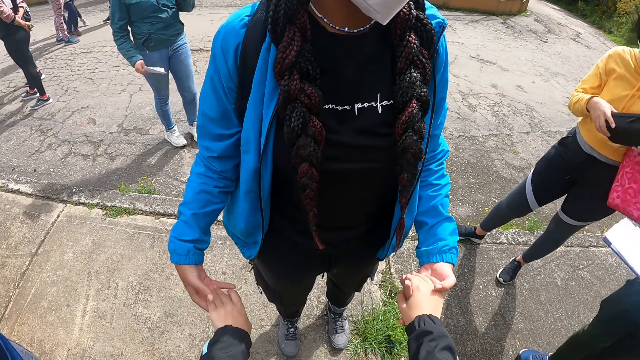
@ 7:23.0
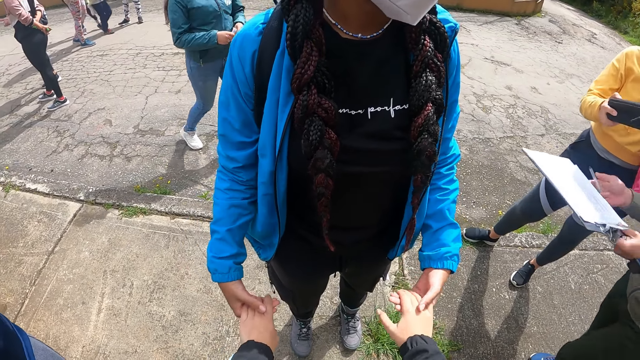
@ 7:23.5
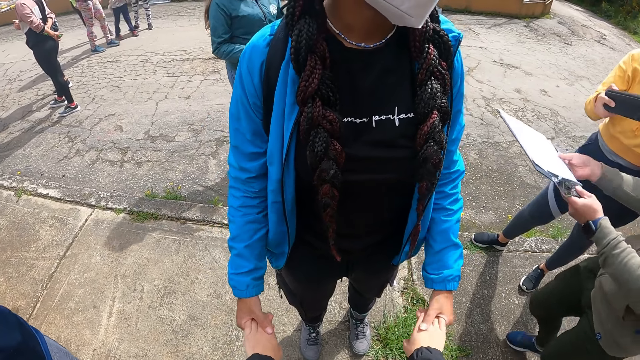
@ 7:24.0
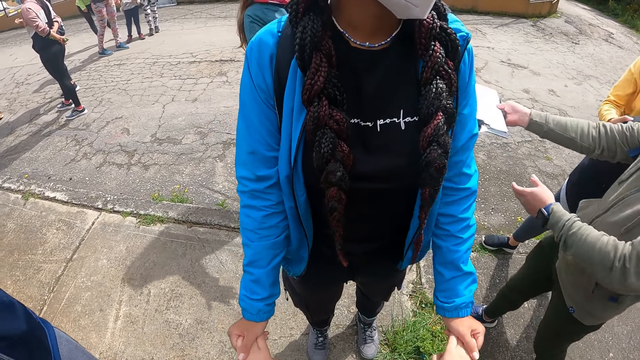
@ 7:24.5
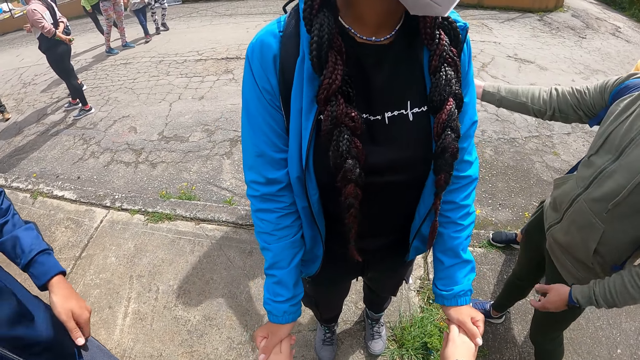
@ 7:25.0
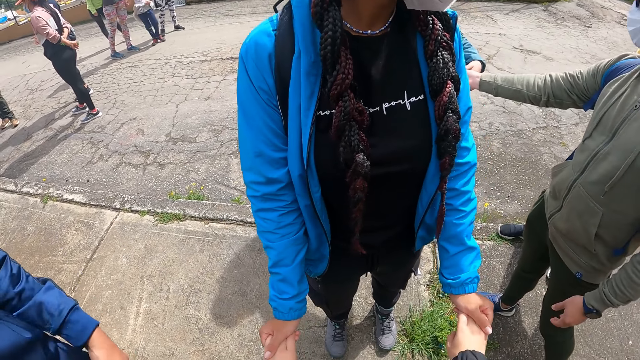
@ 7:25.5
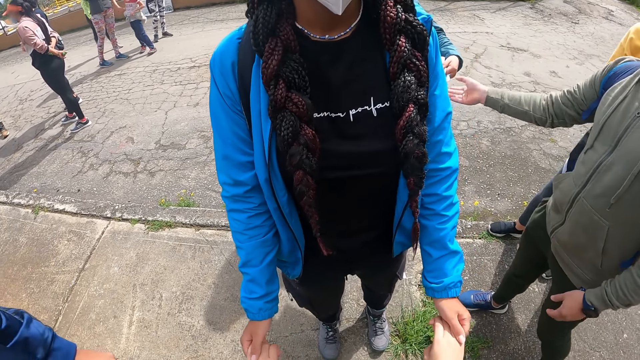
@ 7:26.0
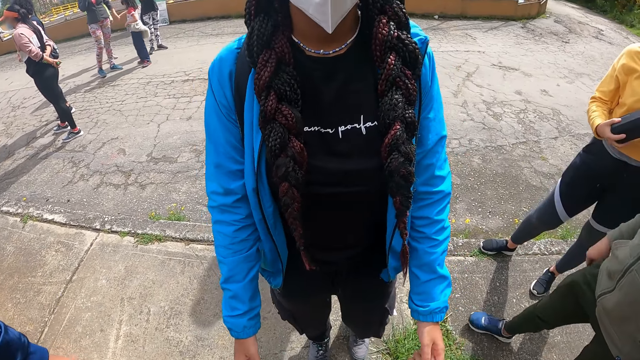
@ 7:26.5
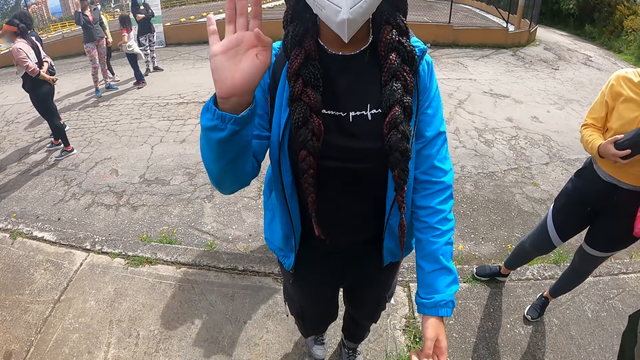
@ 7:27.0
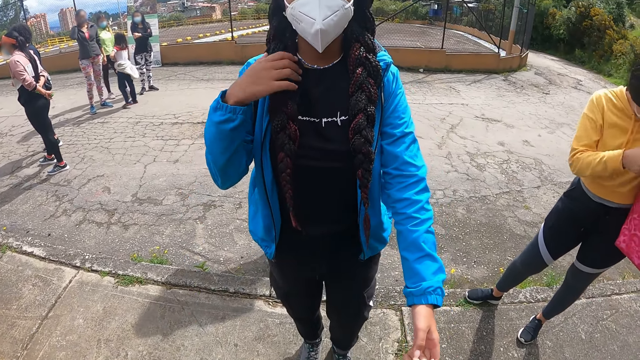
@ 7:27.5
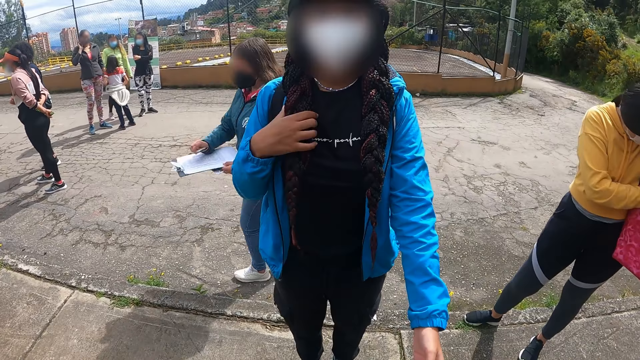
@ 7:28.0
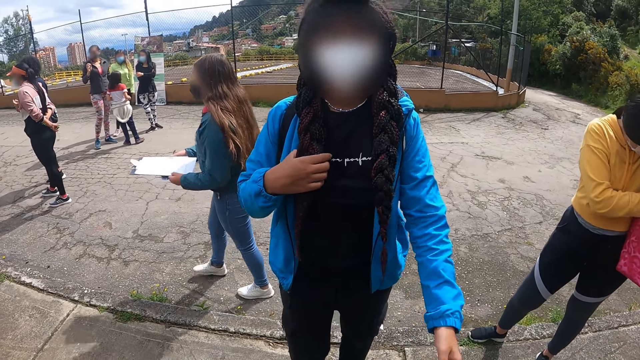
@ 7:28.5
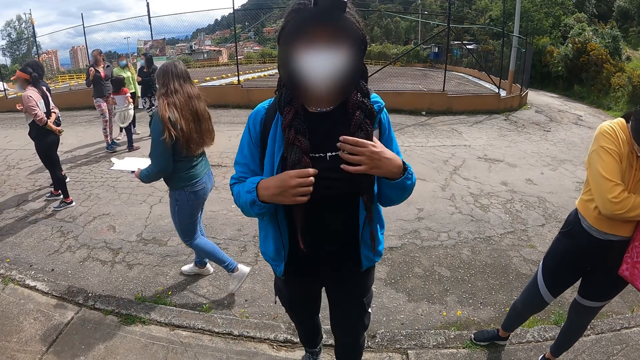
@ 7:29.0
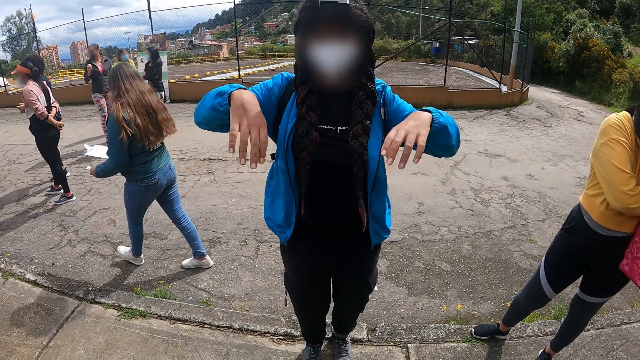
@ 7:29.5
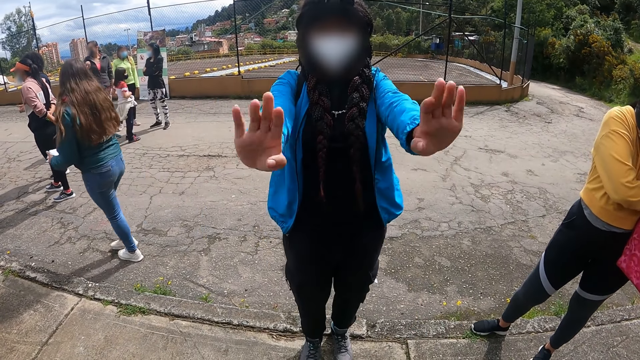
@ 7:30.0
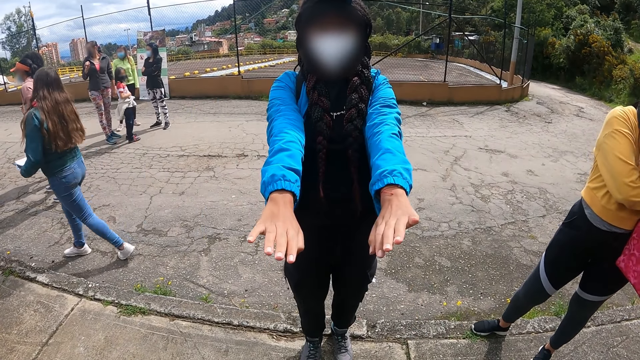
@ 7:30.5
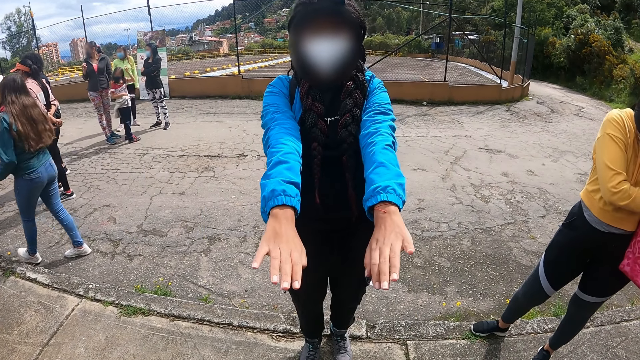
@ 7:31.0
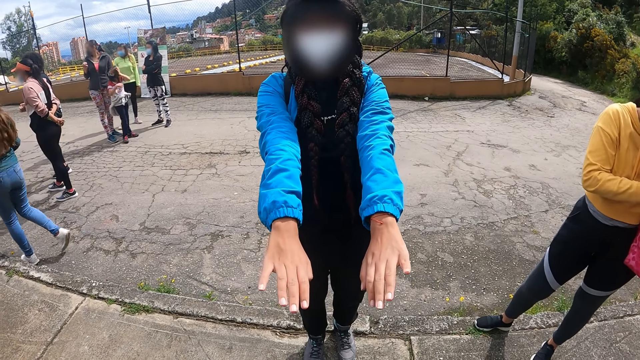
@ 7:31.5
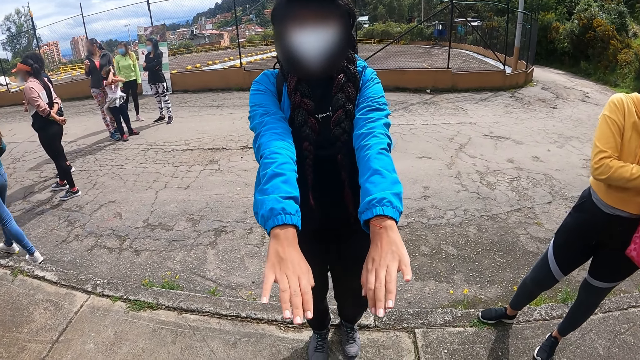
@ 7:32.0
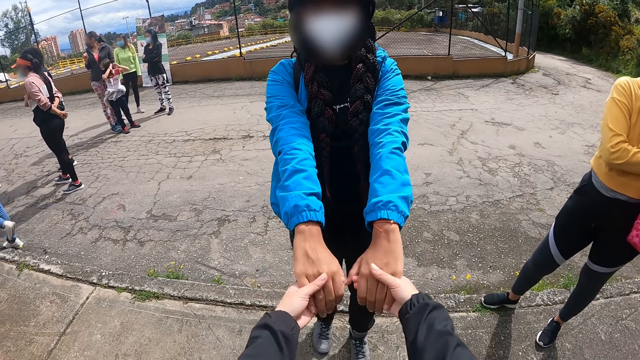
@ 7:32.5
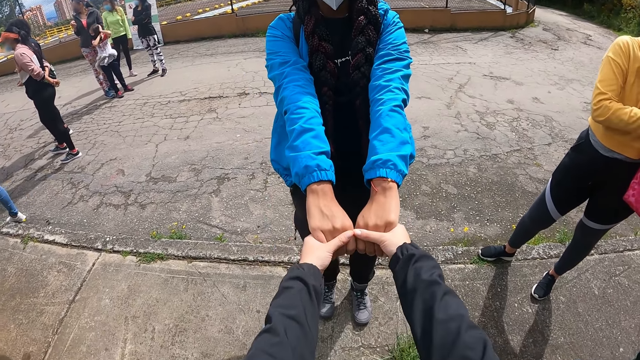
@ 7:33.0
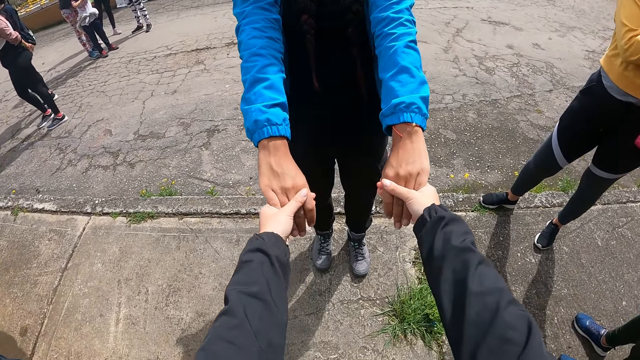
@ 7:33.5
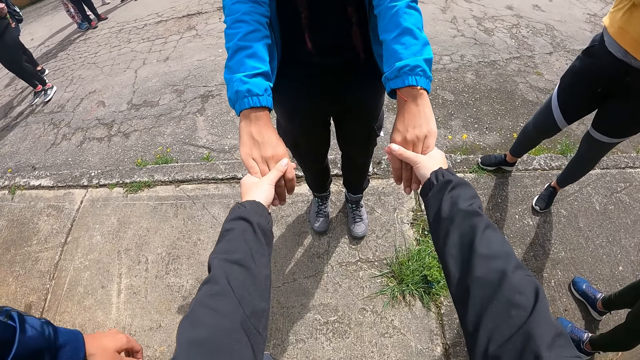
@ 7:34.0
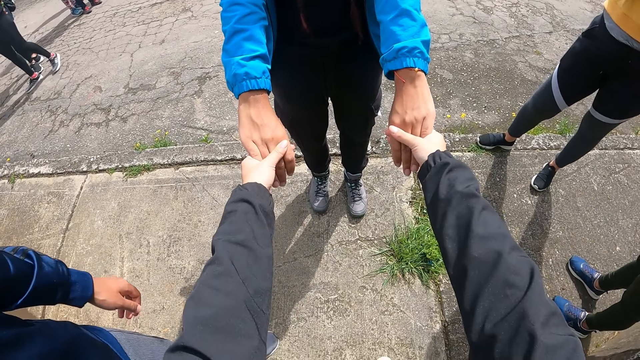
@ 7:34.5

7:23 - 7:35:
The man gives the notepad and pen in his right hand to the lady. The camera wearer interacts with the lady. The lady lifts a hand. The camera wearer holds hands with the lady.

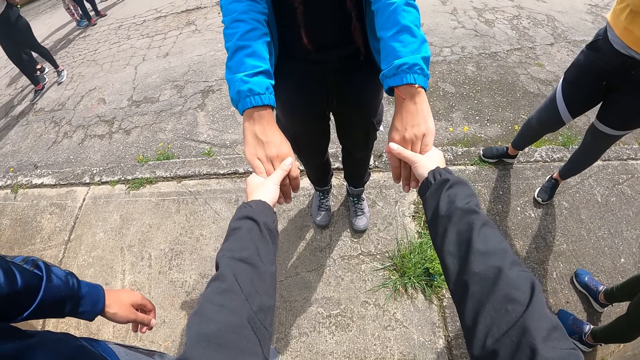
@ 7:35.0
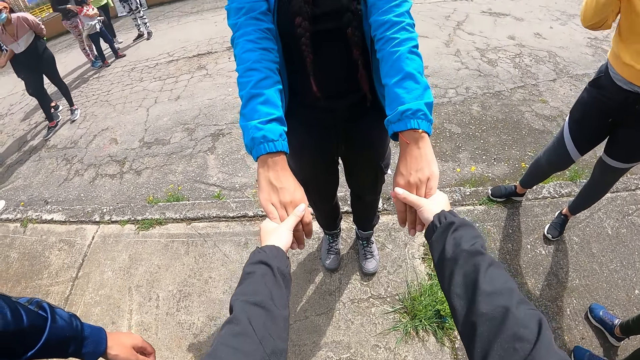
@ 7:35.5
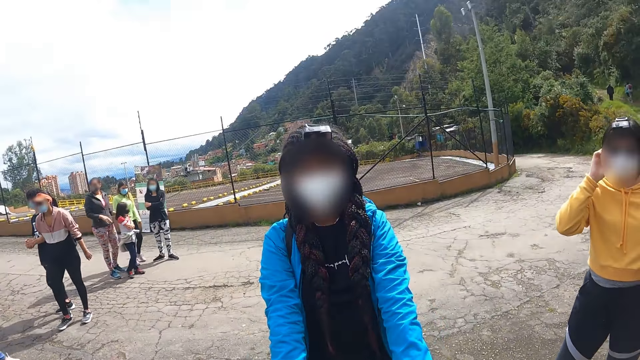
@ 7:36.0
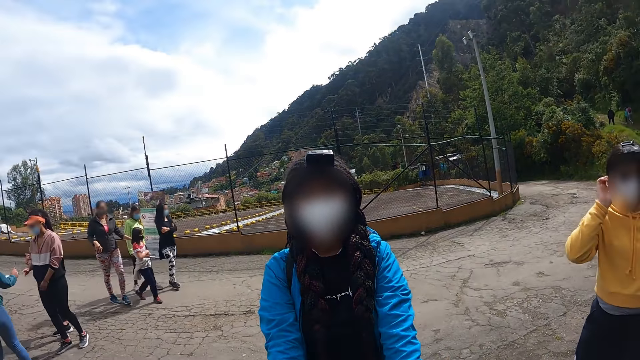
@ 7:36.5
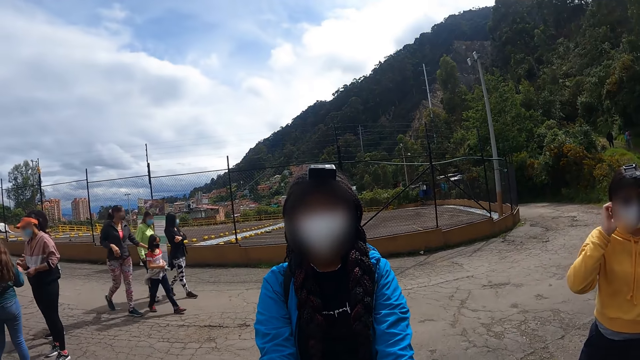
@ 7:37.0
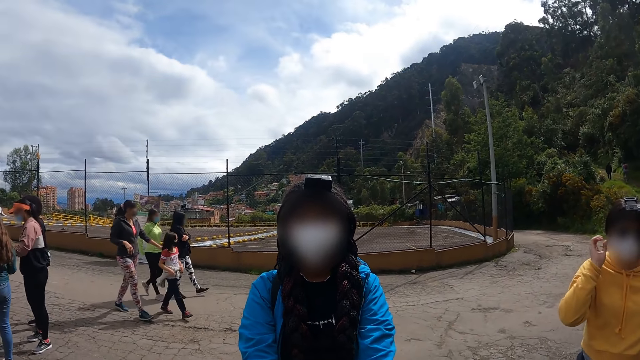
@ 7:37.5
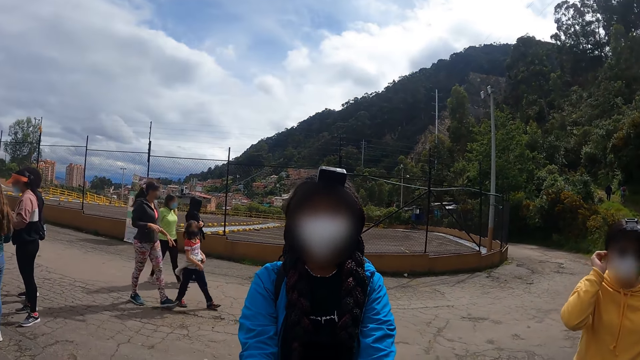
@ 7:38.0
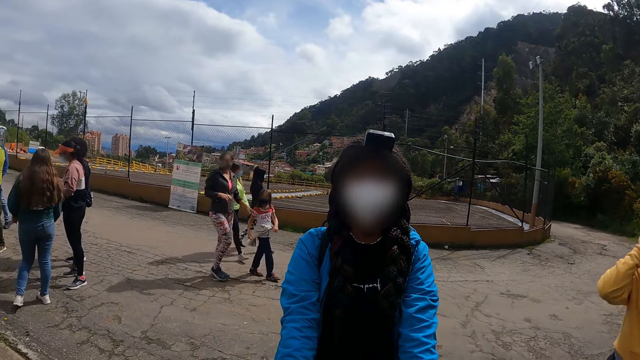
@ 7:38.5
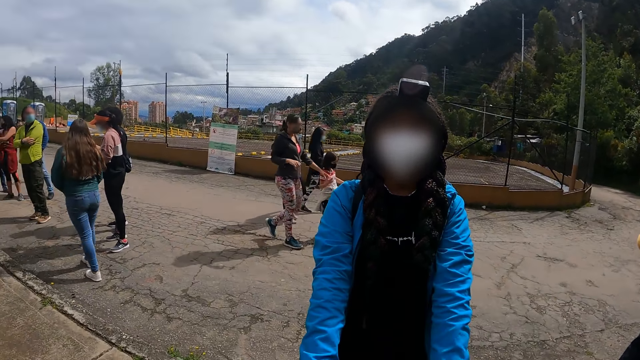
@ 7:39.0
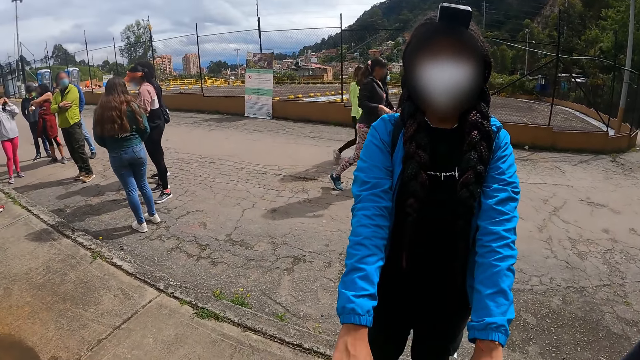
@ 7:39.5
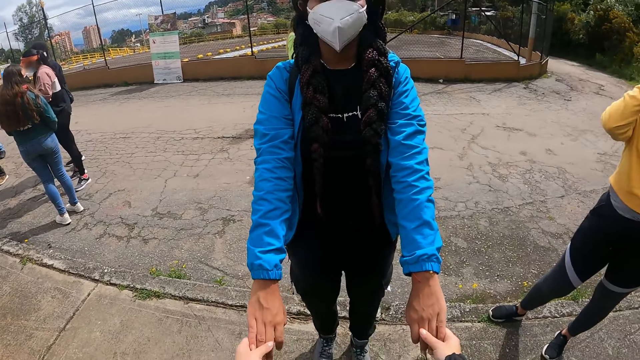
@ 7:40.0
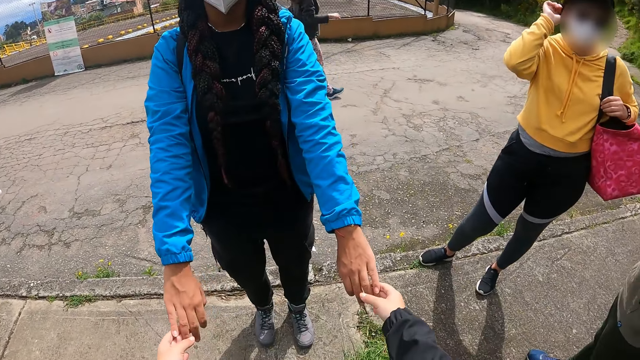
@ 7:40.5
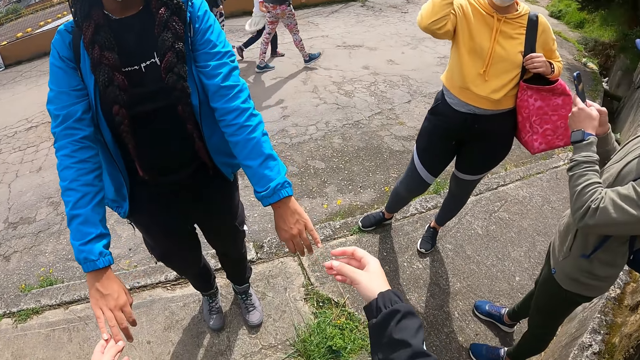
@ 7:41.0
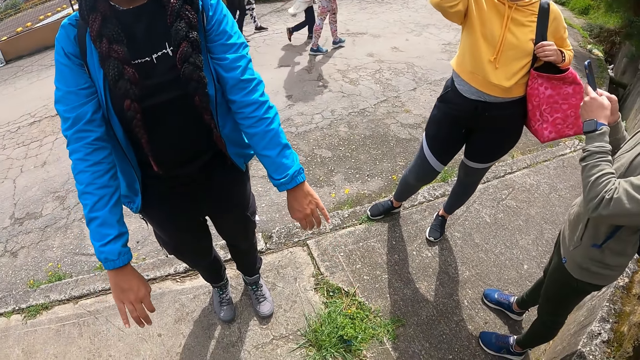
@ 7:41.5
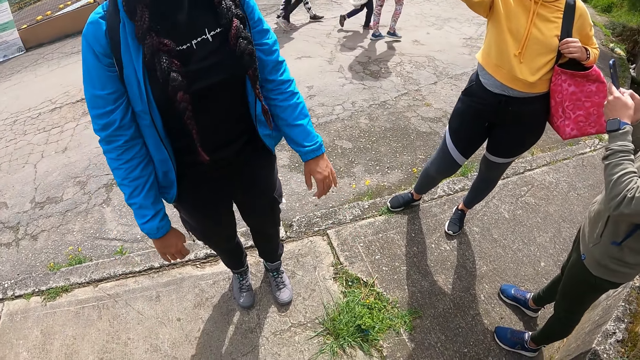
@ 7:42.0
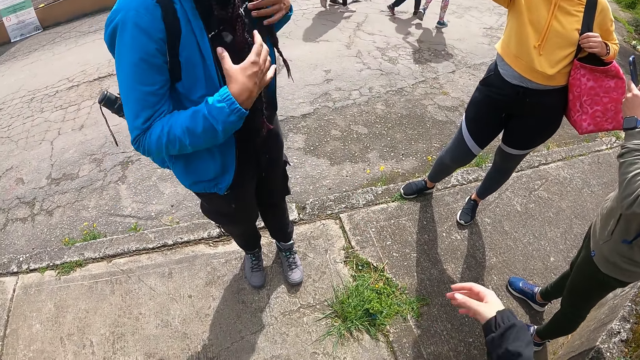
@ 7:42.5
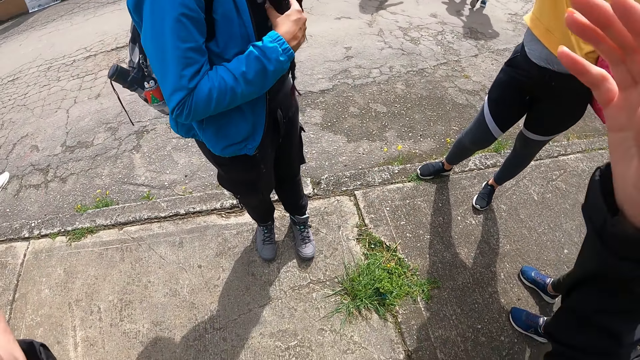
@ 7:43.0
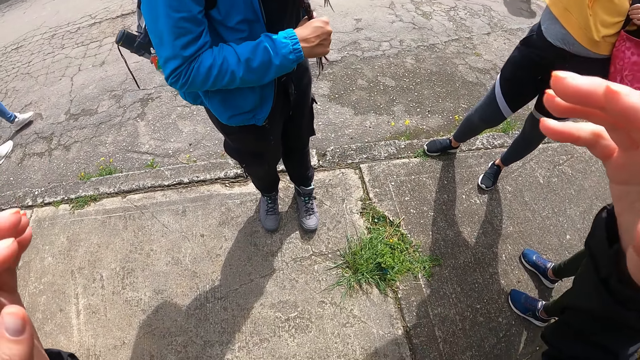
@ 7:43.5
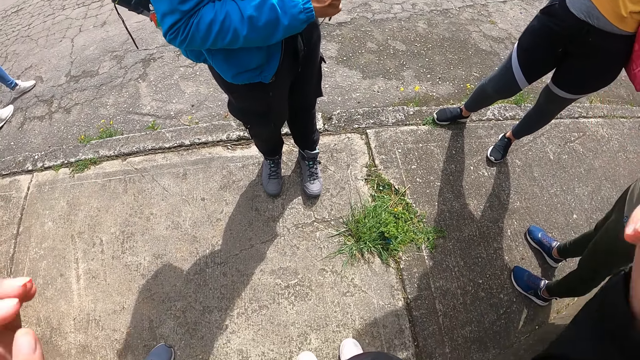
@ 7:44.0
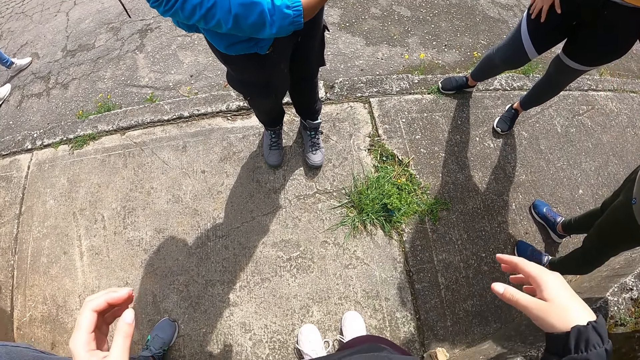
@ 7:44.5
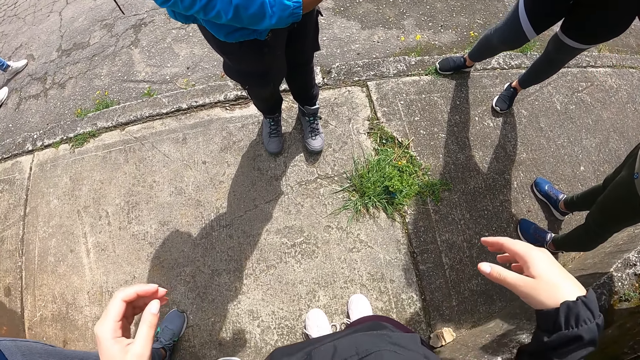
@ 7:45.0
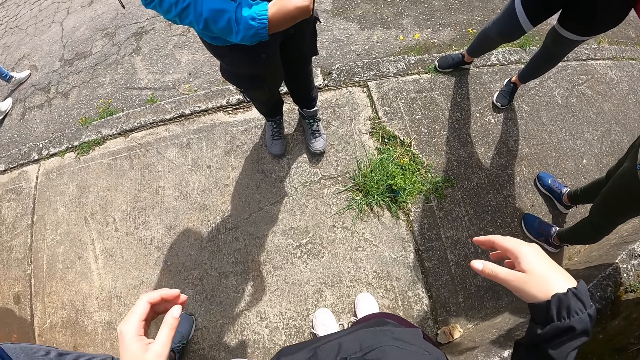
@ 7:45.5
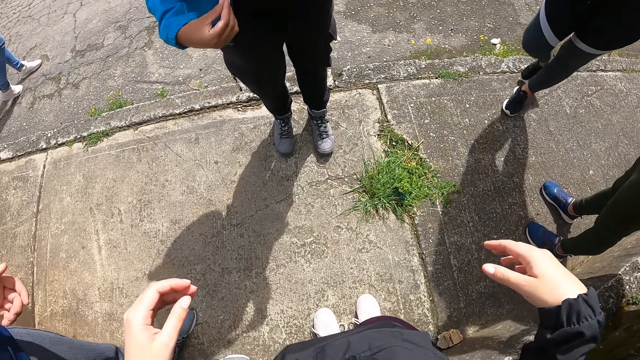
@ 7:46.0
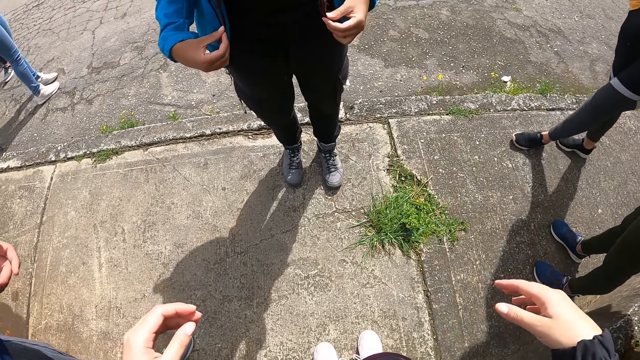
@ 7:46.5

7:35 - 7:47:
The camera wearer looks around. They look around again. They hold hands with the lady. They lift up hands. They lower hands.
